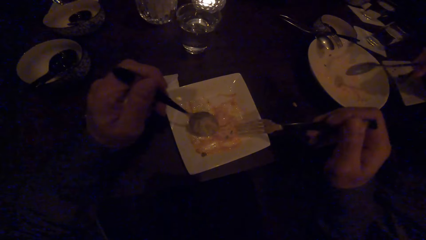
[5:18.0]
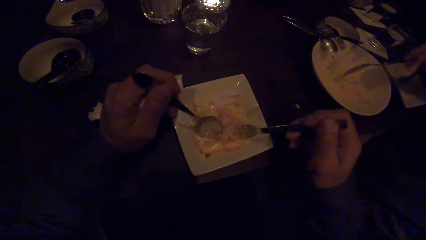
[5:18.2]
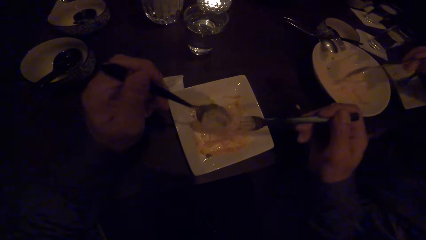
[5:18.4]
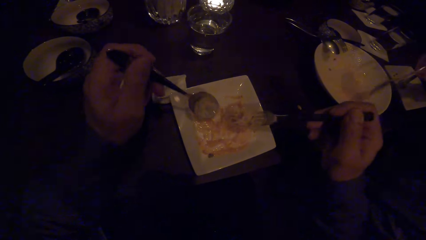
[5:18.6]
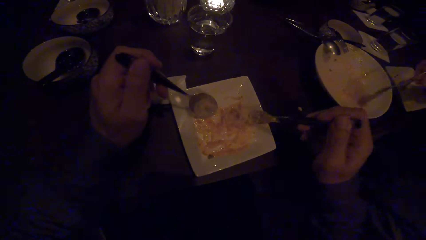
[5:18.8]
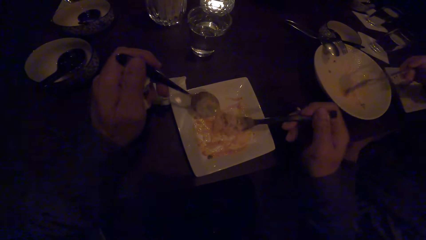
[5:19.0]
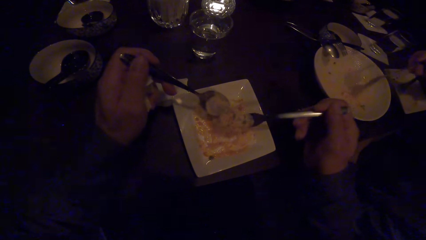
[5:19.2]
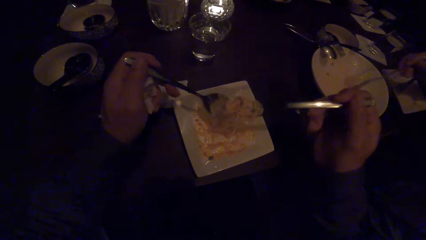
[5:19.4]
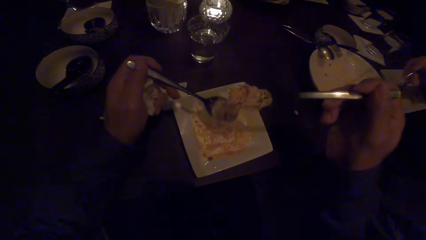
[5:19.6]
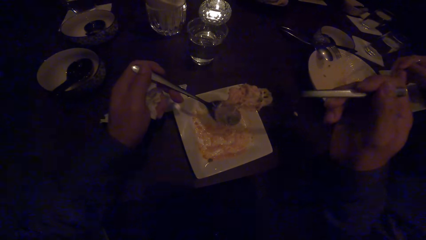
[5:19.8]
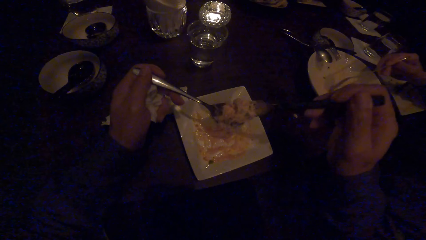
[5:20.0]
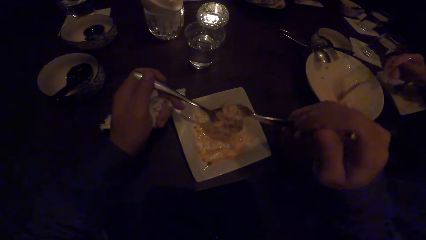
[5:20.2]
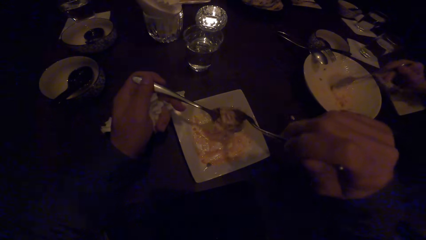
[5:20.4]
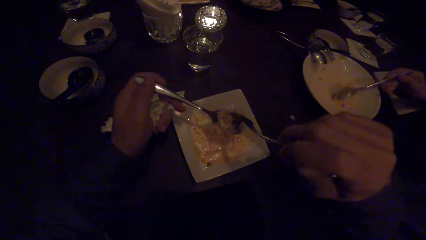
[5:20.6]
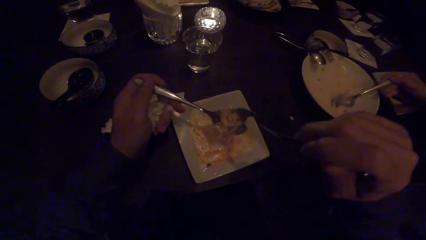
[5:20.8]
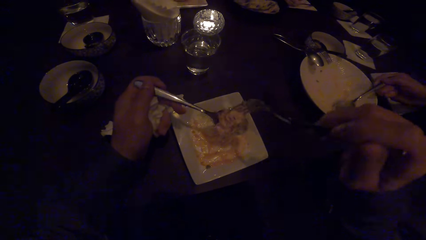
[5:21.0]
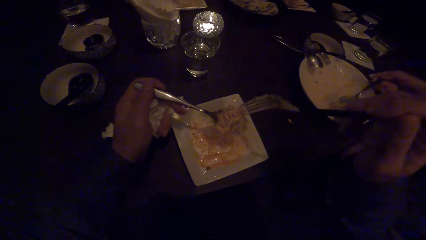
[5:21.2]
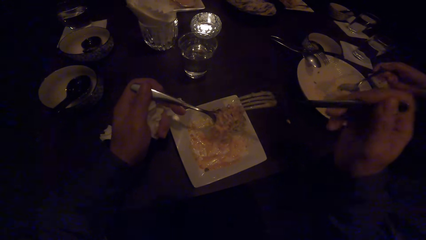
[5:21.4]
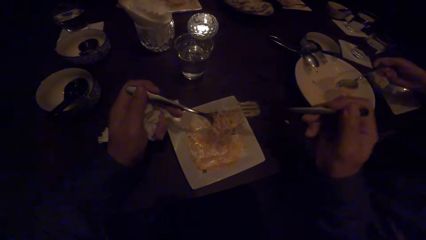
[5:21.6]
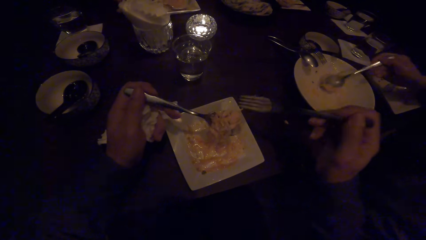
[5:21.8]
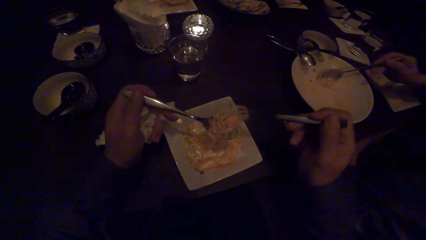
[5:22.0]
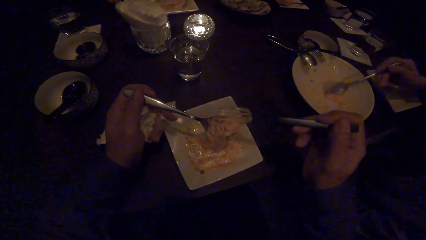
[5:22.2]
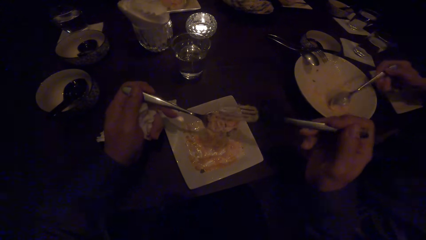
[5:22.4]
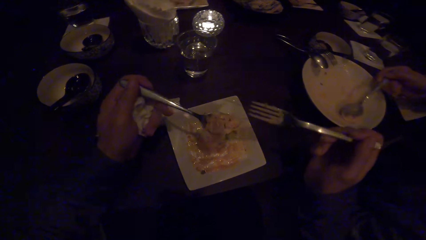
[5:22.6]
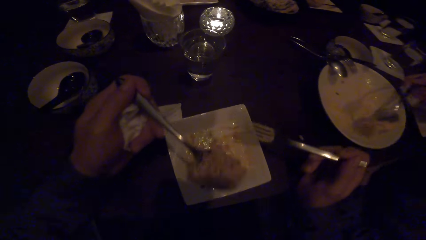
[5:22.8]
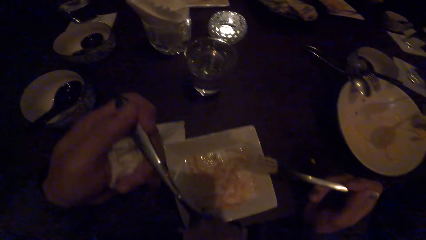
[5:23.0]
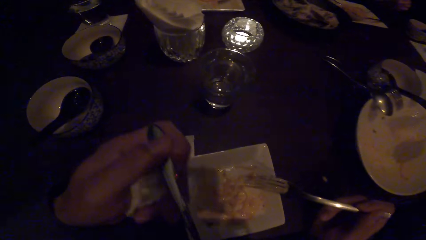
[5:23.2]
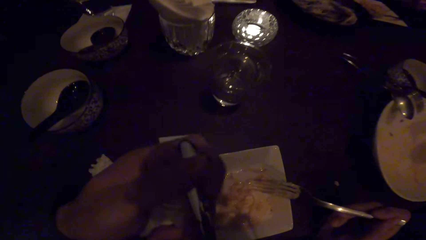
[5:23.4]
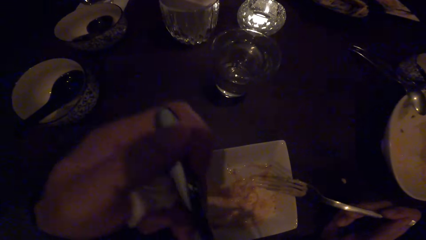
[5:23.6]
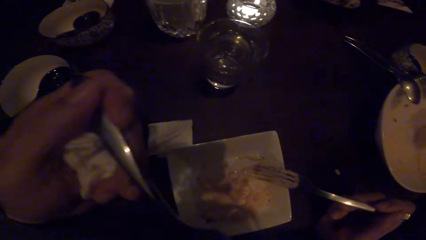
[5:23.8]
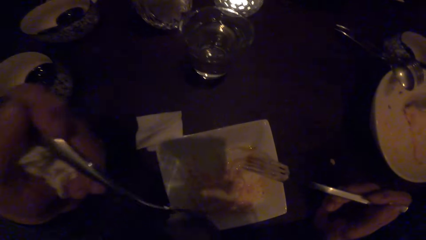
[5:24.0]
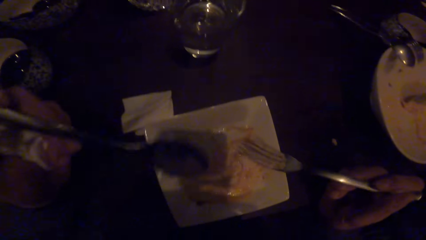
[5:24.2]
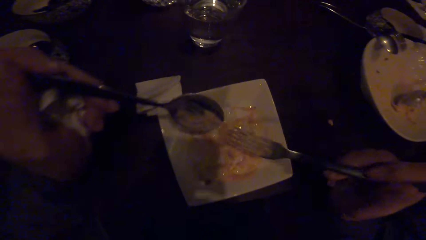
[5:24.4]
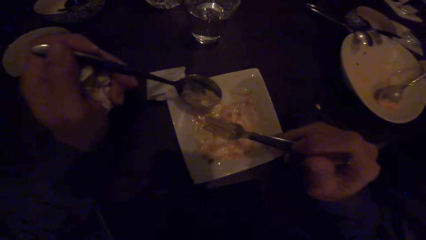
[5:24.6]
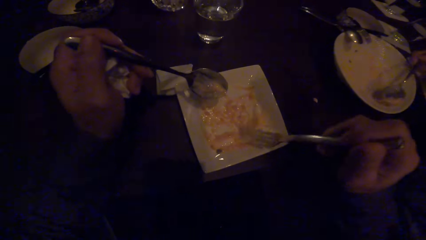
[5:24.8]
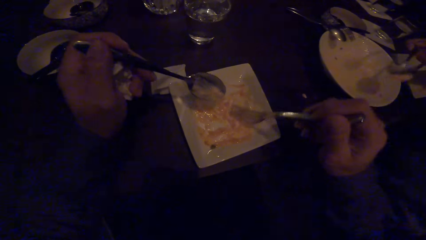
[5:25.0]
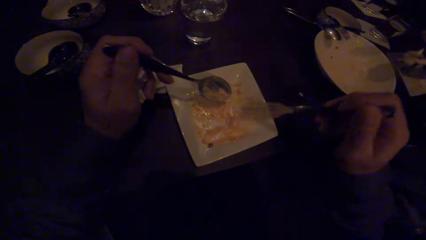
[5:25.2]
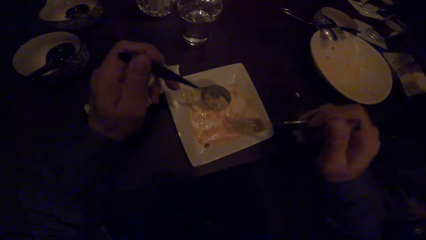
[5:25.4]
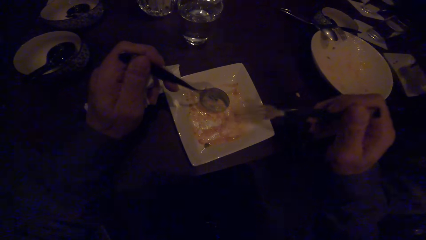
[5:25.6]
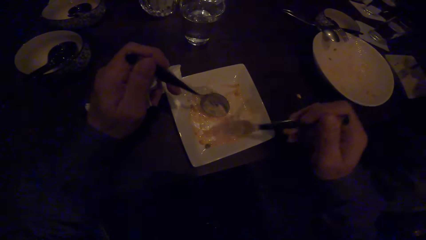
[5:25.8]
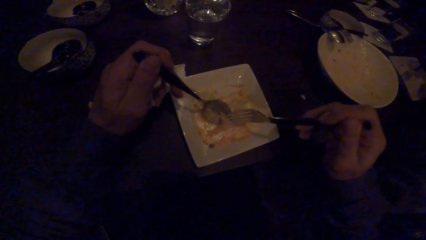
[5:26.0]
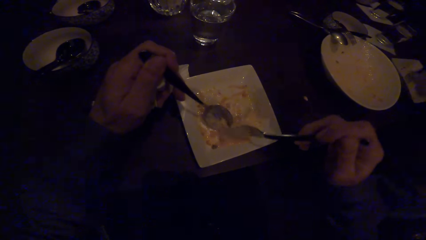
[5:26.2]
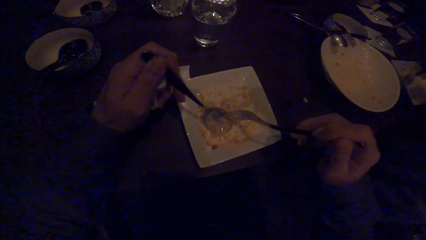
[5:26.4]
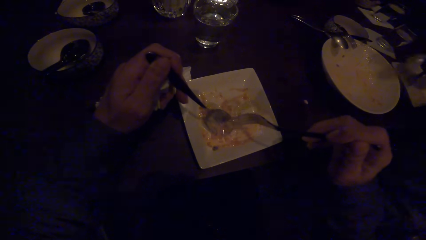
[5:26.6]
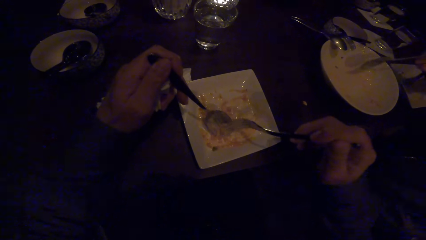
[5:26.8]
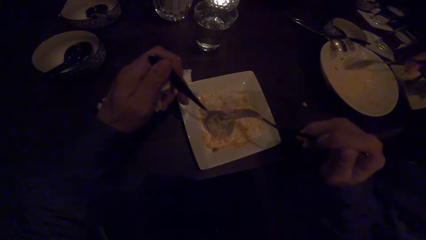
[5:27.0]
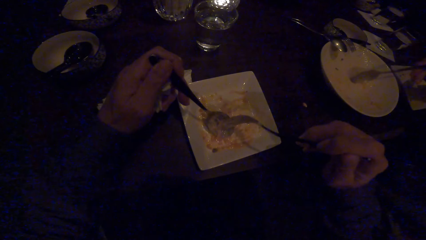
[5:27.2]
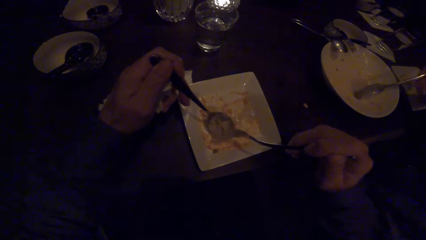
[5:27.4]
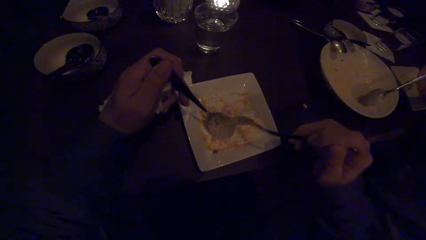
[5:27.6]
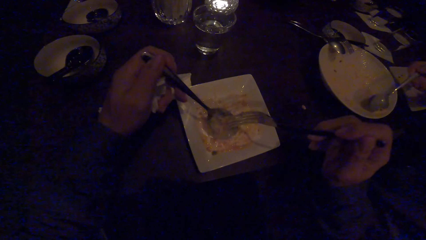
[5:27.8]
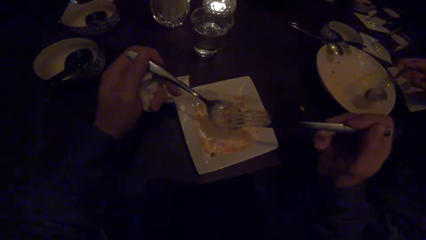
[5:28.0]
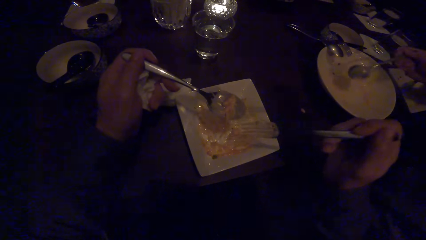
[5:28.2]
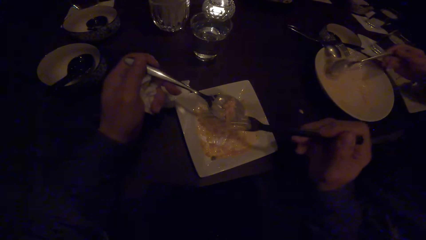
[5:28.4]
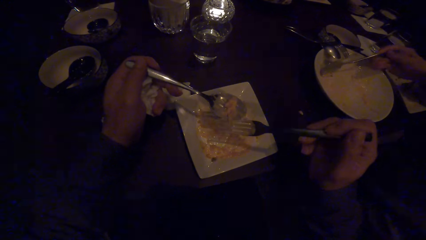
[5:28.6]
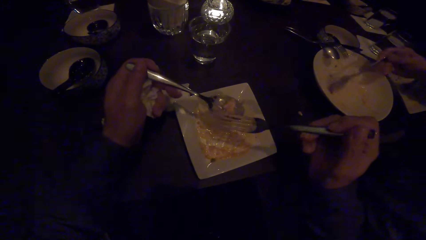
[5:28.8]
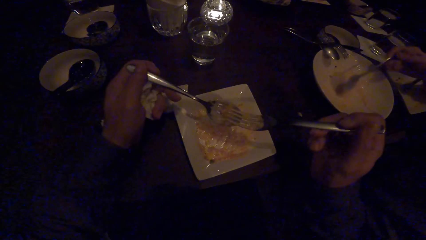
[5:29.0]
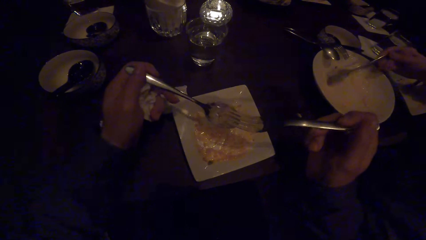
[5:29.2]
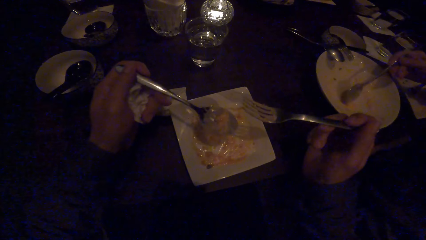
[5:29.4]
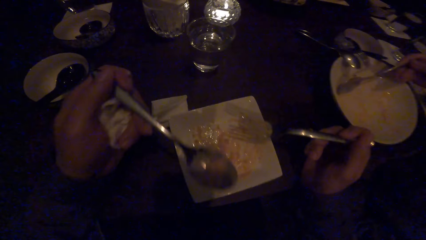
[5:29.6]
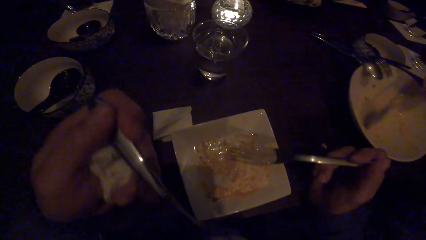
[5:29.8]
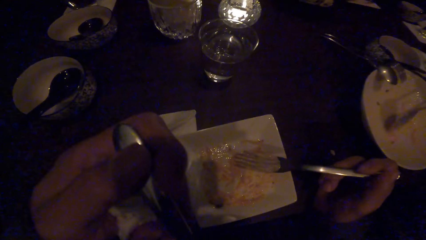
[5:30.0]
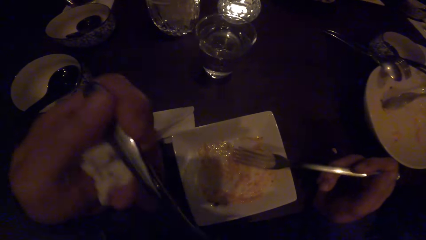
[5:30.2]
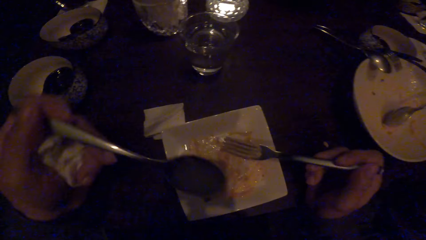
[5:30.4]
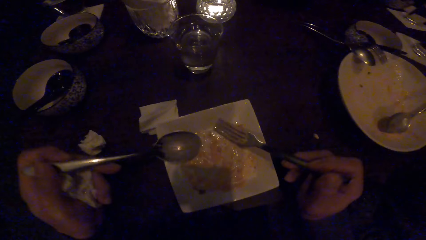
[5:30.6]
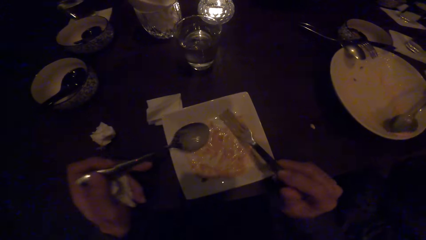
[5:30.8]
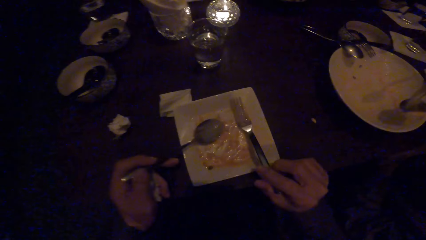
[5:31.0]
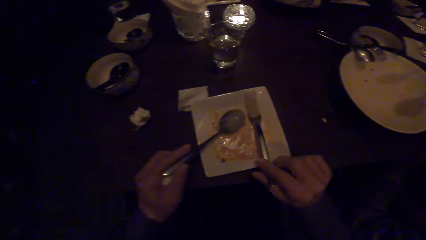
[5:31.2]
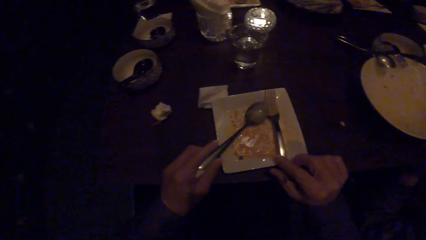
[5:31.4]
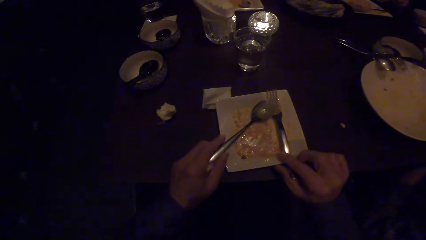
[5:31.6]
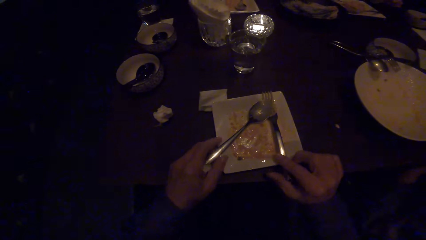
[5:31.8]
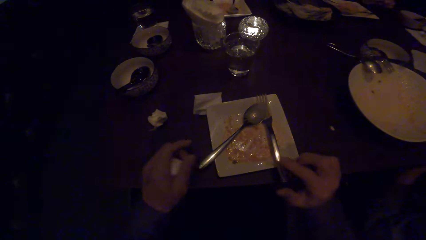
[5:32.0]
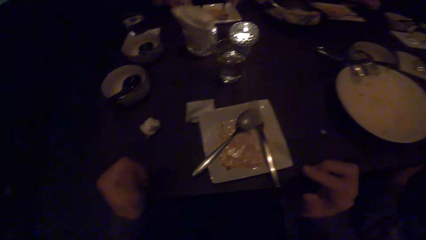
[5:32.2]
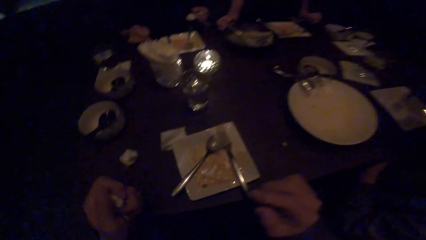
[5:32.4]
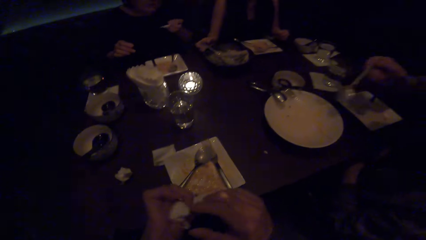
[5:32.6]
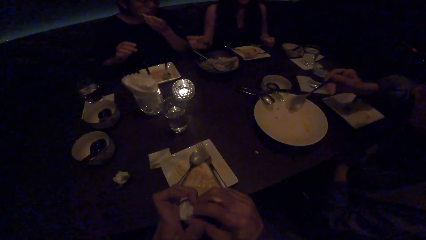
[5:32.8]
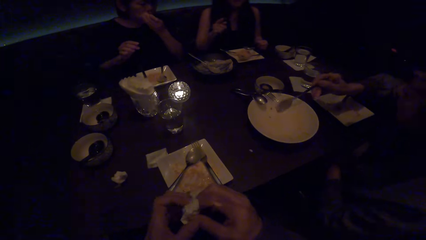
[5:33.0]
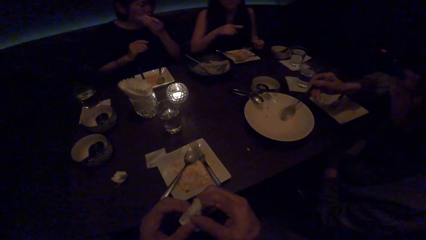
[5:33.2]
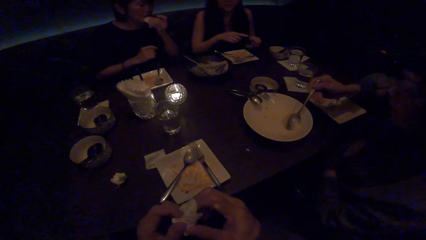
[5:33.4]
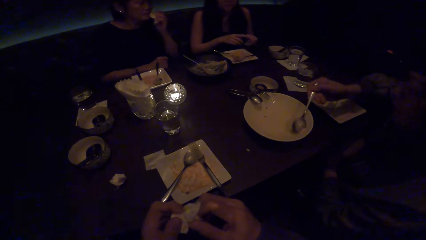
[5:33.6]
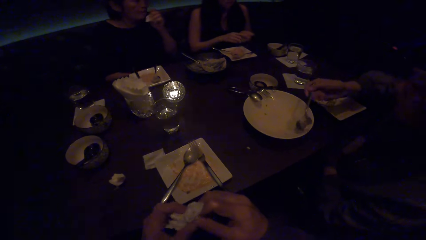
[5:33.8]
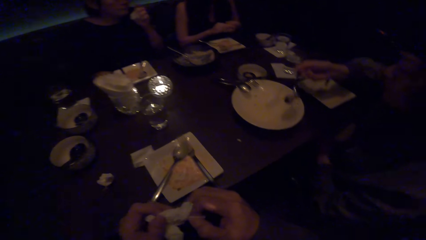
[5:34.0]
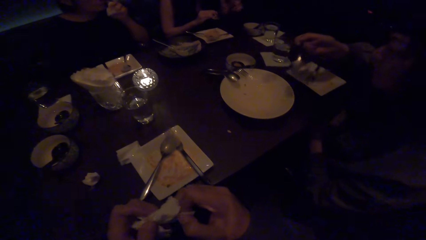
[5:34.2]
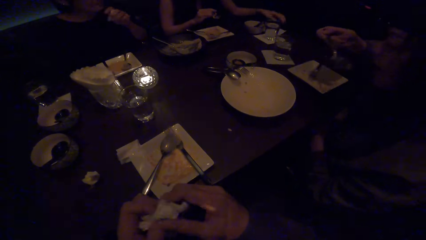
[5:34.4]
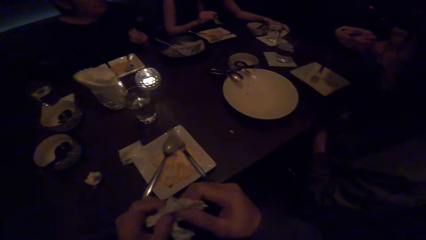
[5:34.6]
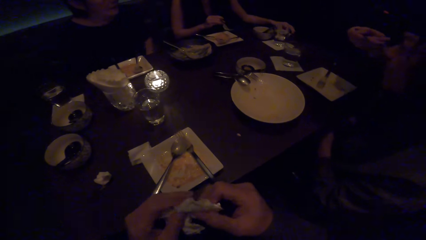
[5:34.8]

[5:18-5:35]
The camera wearer scoops food with his fork and spoon. He eats the stew with the spoon. He scoops food with his fork and spoon in the plate. A woman scoops food with her spoon. The camera wearer eats the stew with the spoon. He puts the fork in the plate. He puts the spoon in the plate. He unfolds the serviette on the hand. The woman converses with the colleagues.
